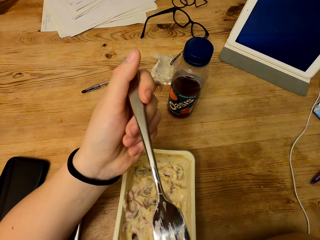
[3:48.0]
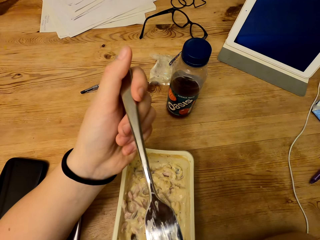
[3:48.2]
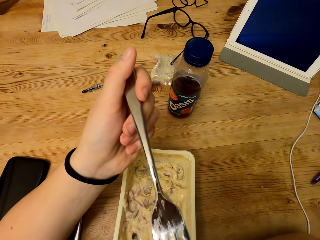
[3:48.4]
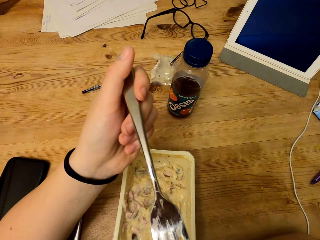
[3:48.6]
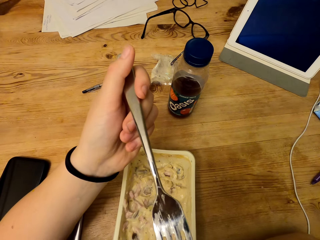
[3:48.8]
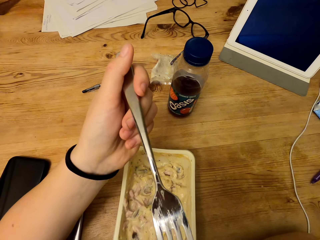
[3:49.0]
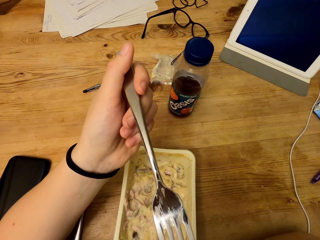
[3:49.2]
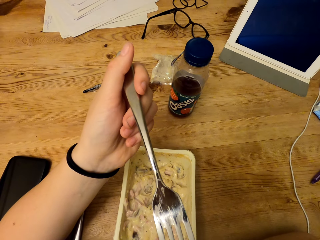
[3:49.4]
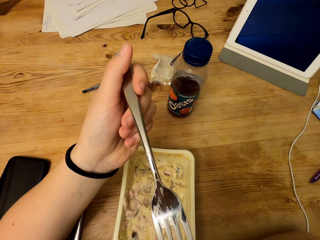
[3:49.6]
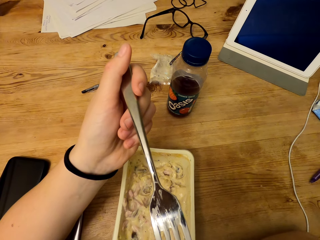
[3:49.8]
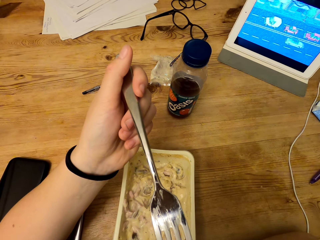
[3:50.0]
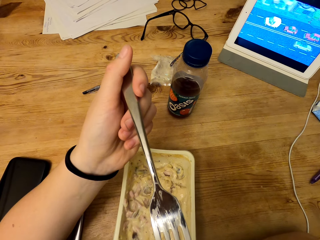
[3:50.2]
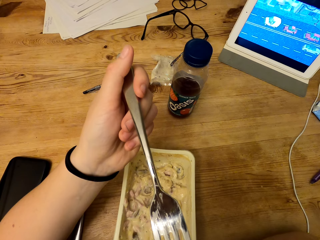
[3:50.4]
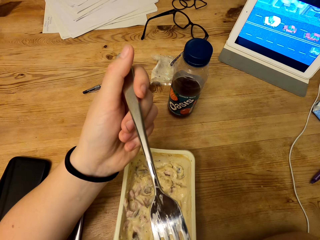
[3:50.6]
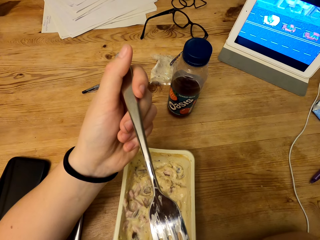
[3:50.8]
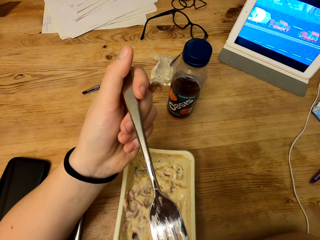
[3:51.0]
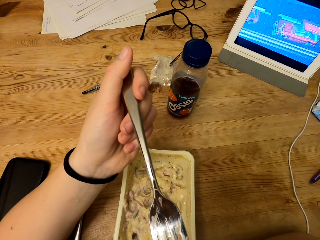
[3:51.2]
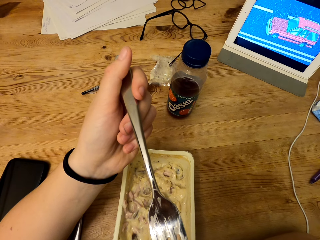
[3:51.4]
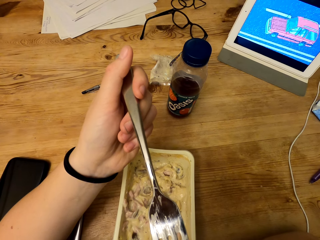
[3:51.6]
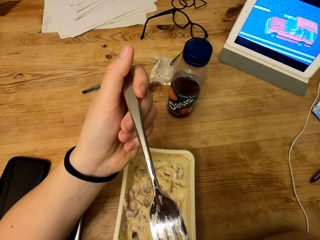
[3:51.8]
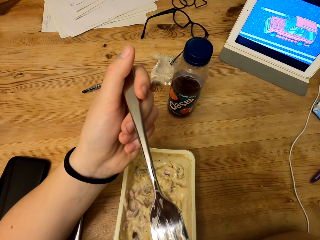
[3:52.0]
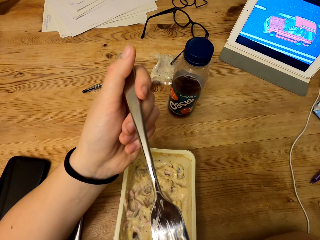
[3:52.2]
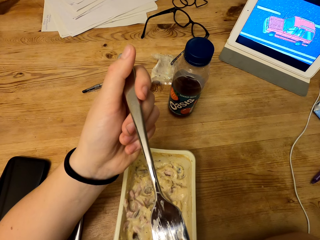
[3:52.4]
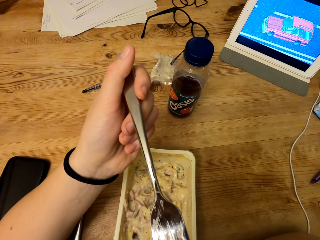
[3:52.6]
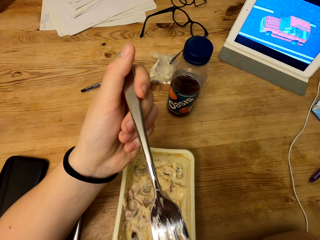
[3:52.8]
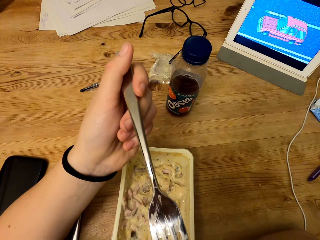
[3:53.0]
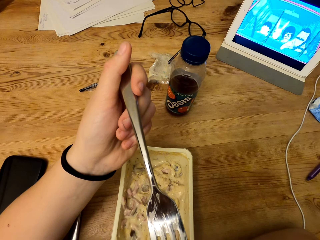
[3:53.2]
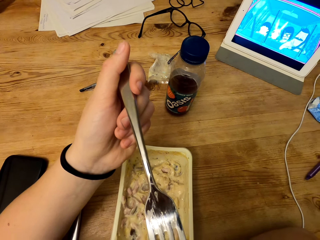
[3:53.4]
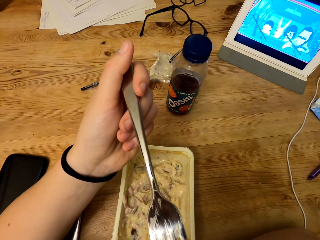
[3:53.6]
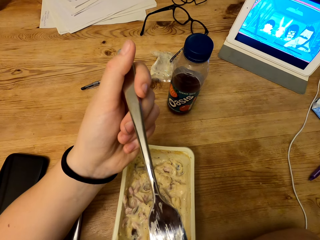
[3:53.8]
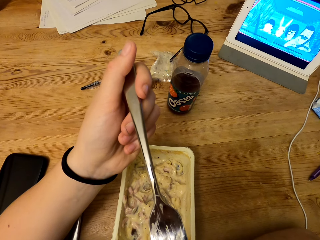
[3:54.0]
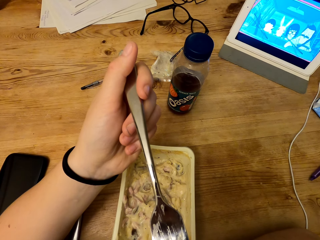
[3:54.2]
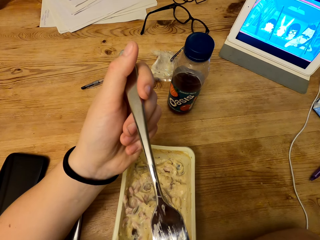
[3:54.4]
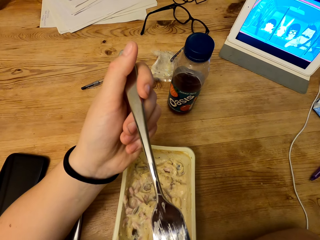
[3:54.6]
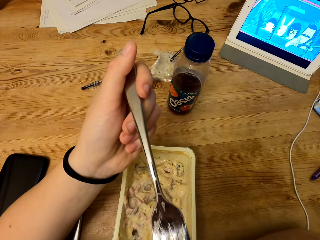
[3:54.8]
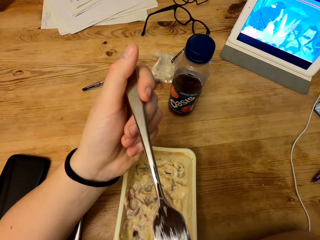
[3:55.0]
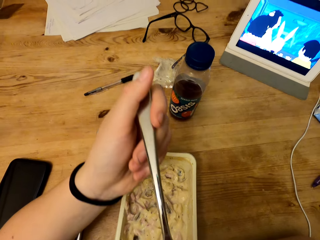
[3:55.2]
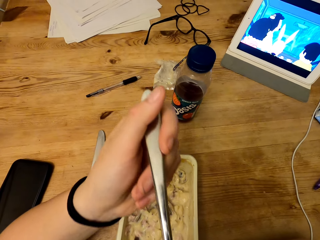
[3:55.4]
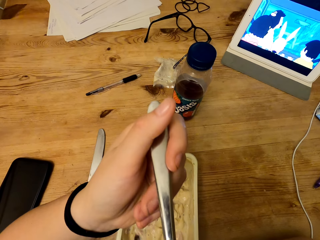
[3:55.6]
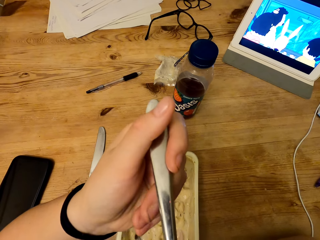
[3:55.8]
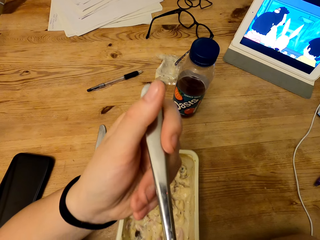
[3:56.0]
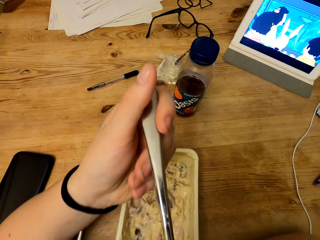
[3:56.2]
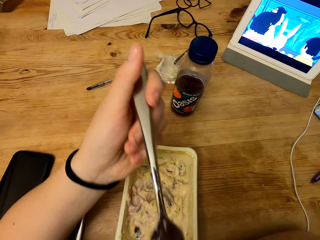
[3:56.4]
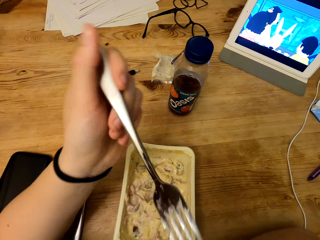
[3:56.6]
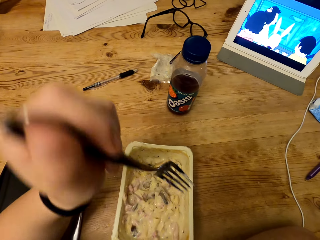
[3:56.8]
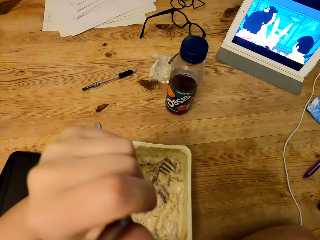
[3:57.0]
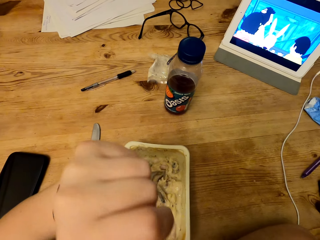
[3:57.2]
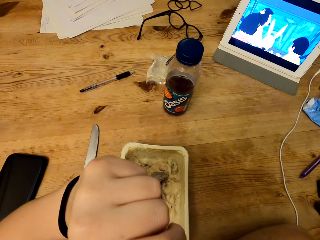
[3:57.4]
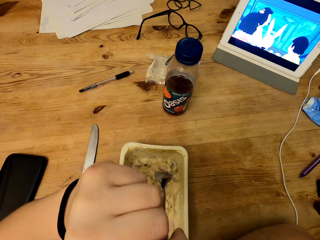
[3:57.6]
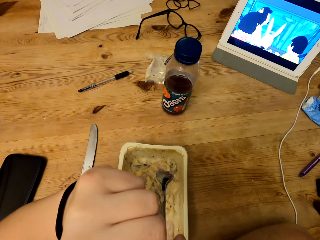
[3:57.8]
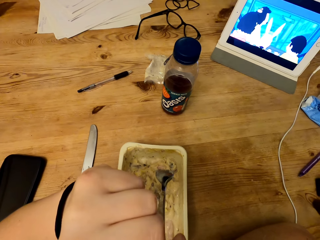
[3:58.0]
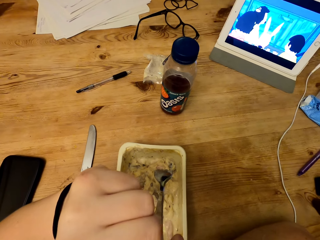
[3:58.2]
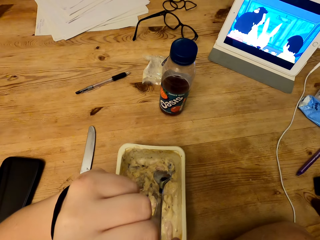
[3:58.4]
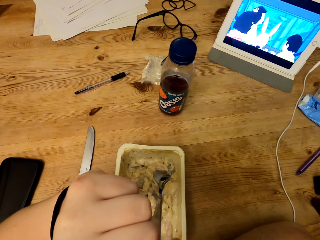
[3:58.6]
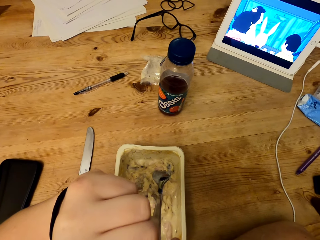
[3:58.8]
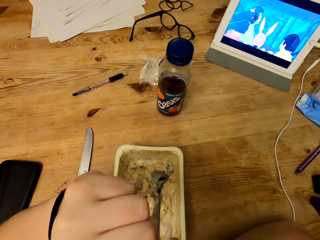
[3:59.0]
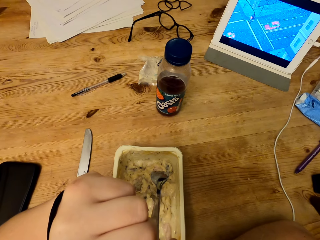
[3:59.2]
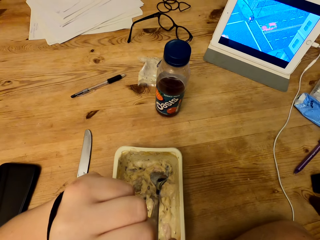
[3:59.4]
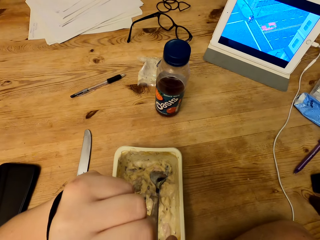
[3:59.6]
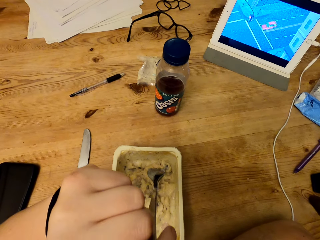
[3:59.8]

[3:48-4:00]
The camera wearer holds the fork.

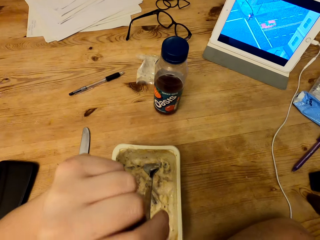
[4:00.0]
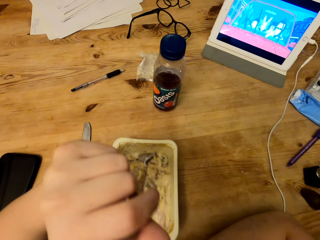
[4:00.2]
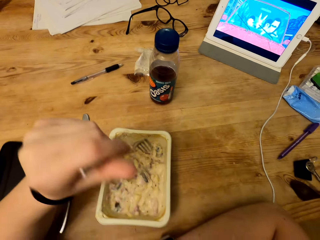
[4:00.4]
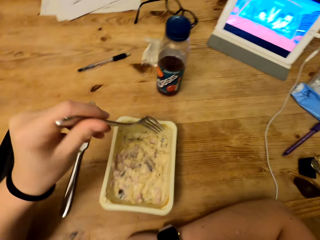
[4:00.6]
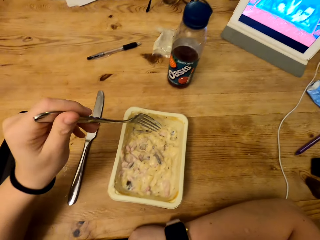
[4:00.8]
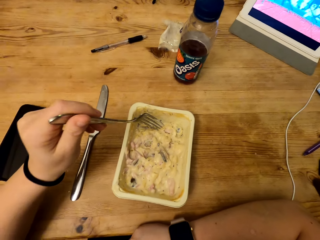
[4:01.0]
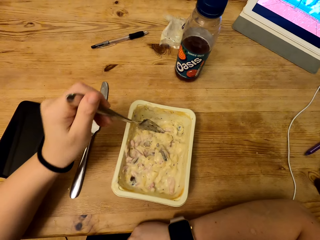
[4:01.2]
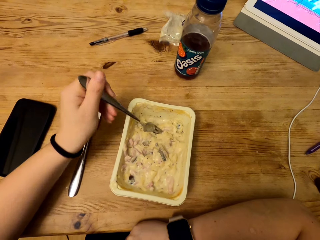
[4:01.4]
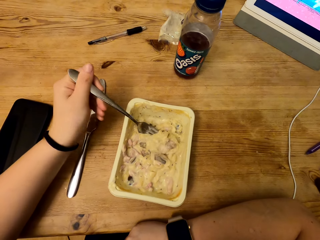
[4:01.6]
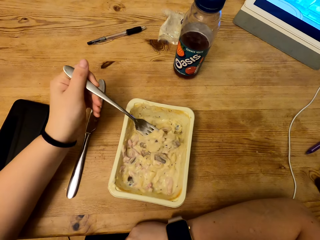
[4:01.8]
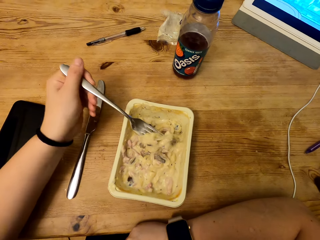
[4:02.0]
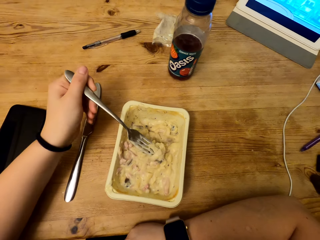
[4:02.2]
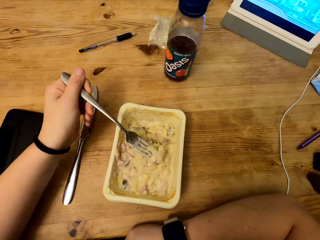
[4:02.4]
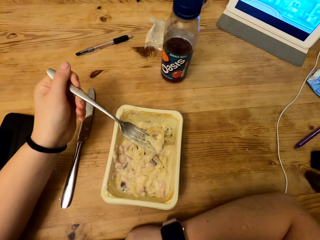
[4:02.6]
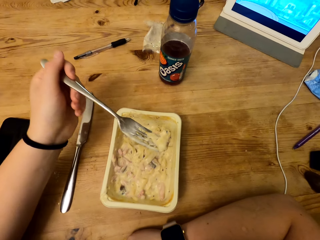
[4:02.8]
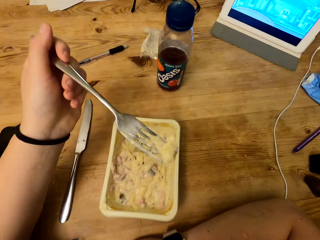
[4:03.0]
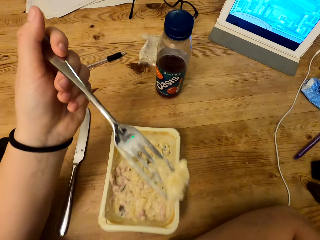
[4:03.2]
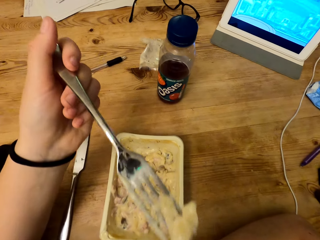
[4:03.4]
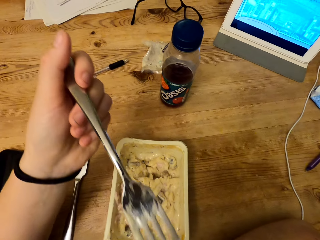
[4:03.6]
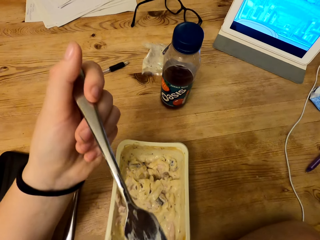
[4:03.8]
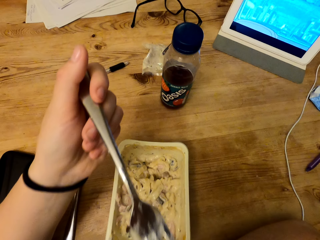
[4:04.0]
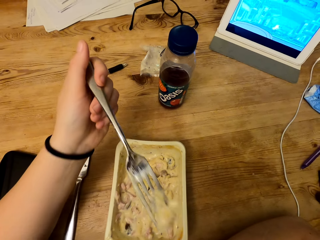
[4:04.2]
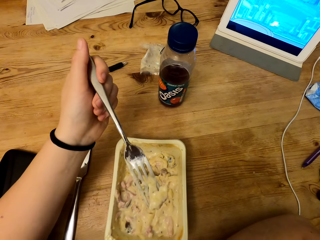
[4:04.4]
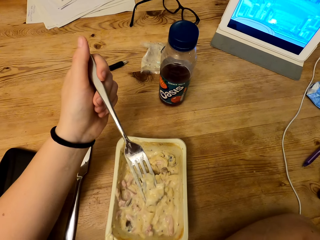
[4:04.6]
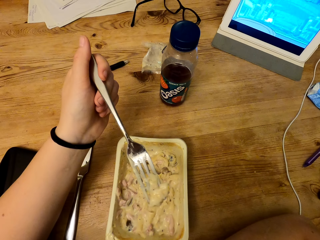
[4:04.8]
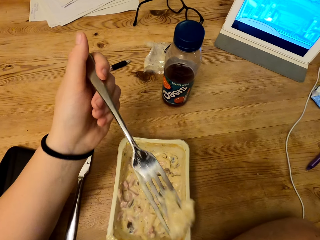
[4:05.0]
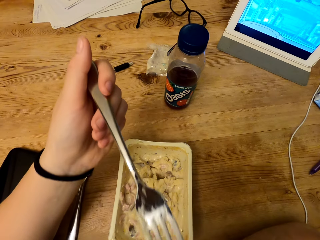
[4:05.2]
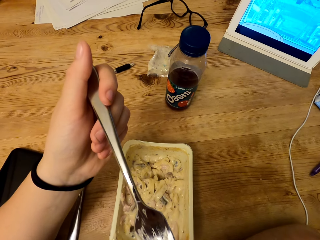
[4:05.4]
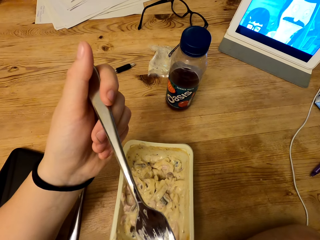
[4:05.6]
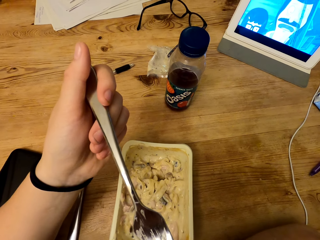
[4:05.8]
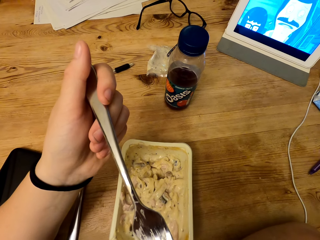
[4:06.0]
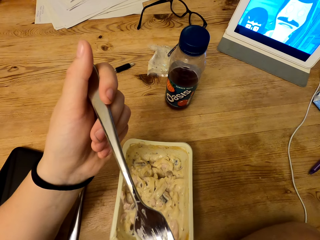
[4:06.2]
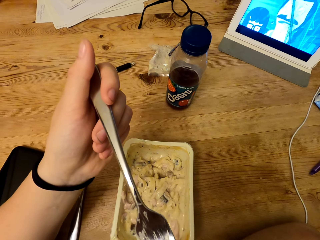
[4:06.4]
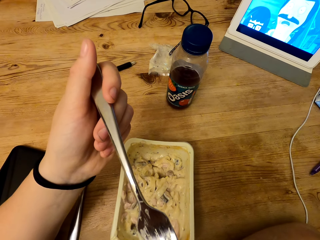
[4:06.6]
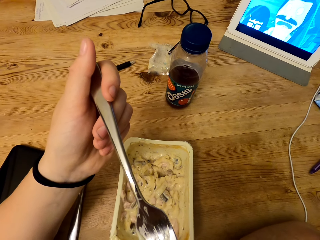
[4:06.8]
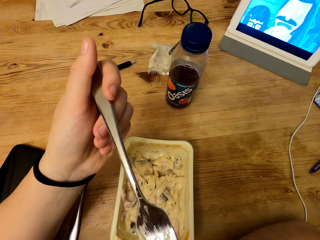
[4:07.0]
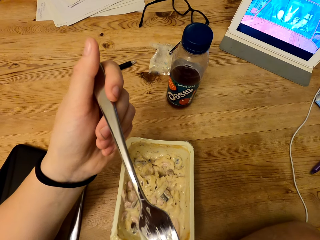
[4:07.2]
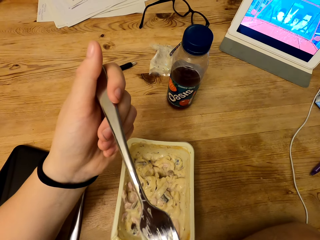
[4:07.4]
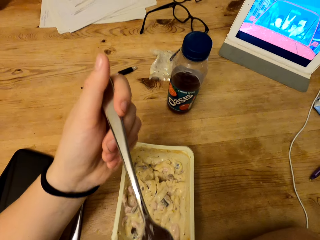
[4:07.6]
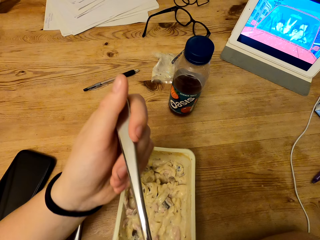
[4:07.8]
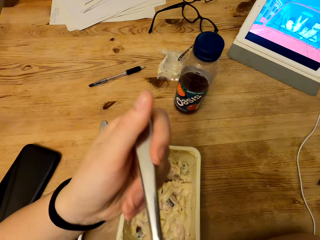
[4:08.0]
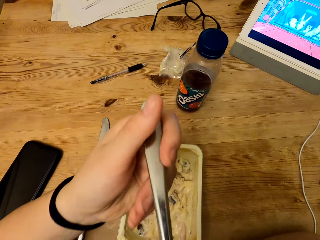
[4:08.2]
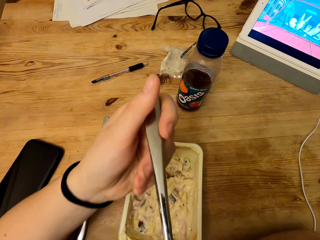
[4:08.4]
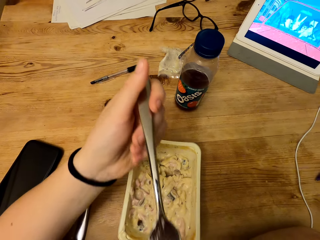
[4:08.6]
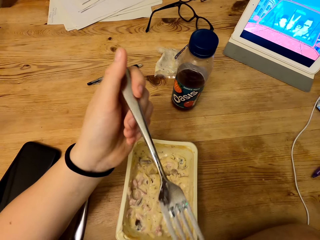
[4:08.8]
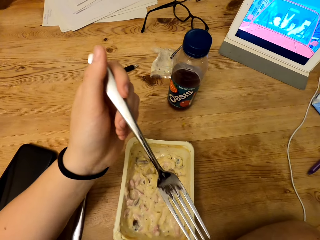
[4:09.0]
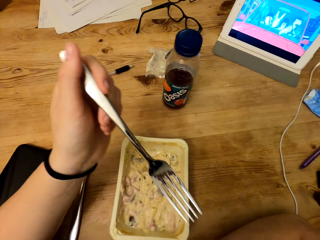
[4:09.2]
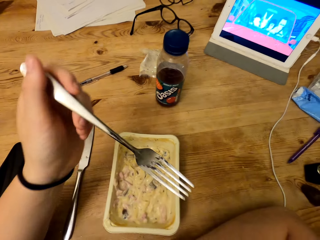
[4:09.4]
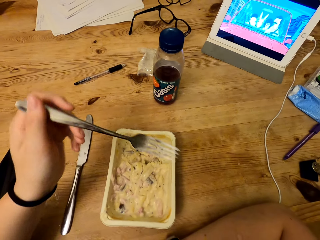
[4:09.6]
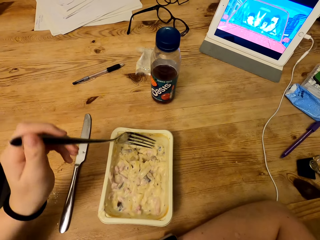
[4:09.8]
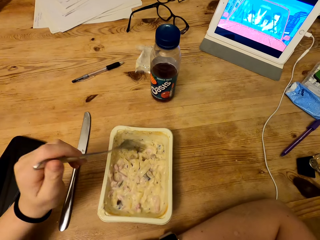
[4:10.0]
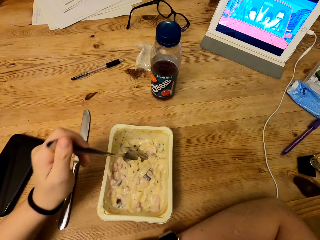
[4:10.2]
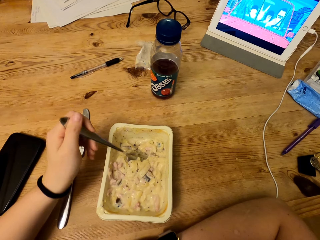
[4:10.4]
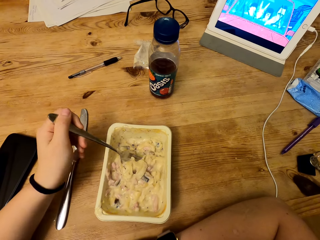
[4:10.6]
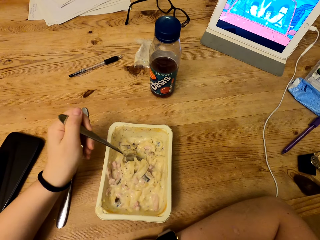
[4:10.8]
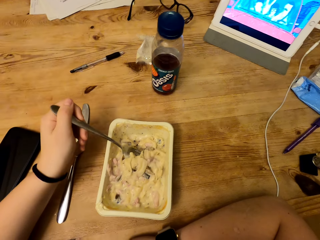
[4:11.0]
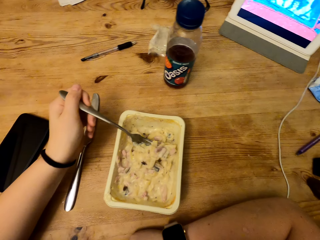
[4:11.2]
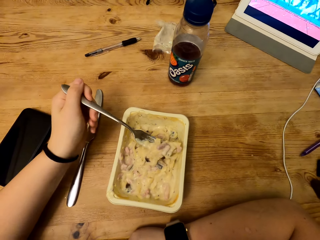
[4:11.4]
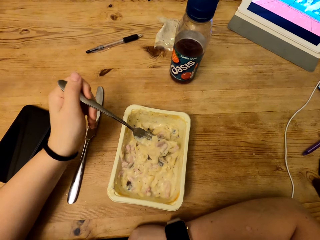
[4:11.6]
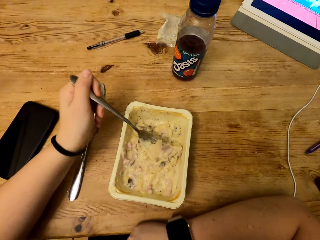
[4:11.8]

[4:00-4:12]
The camera wearer drops the fork into the container. They scoop food from the container. They lift the fork. They blow the food from the fork. They drop the fork into the container.
